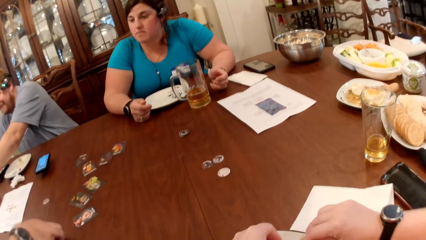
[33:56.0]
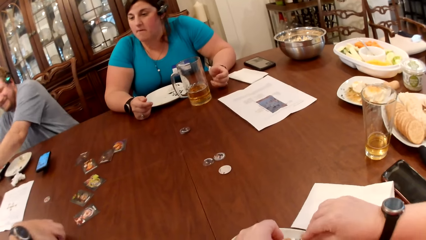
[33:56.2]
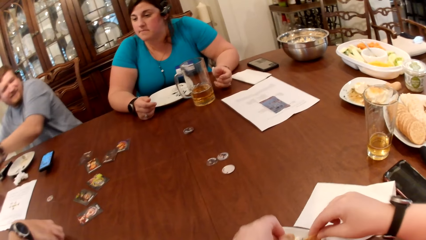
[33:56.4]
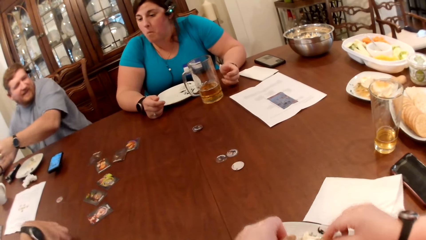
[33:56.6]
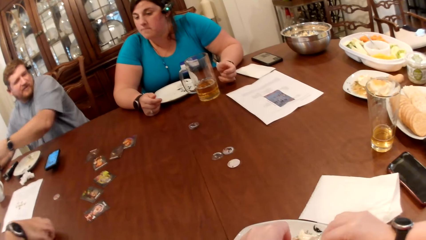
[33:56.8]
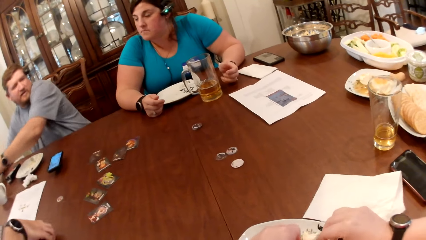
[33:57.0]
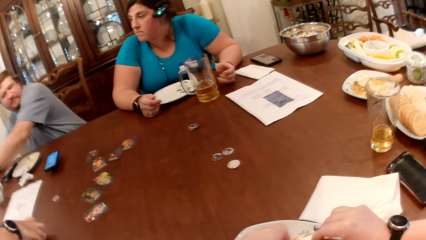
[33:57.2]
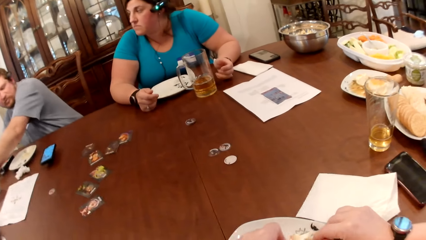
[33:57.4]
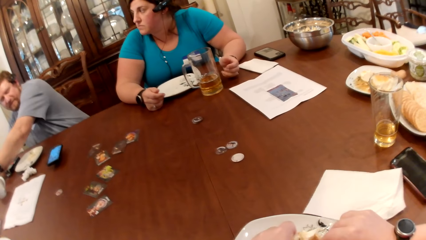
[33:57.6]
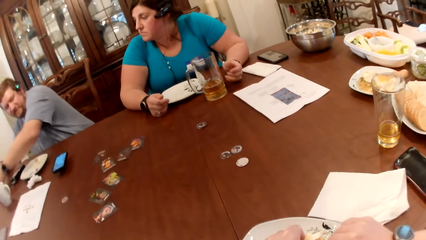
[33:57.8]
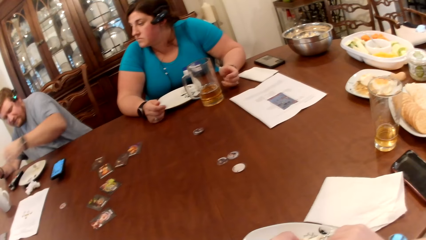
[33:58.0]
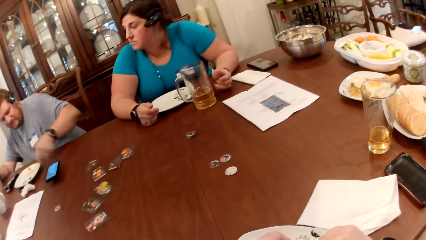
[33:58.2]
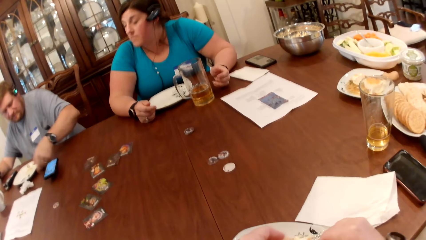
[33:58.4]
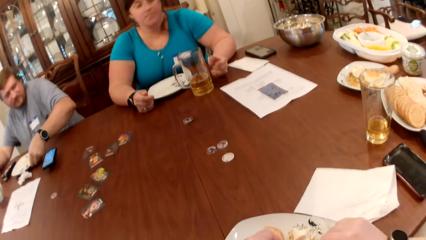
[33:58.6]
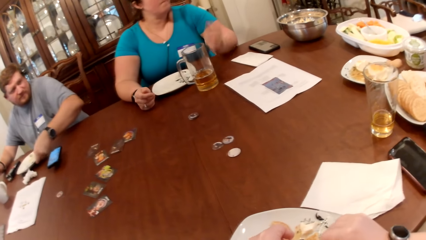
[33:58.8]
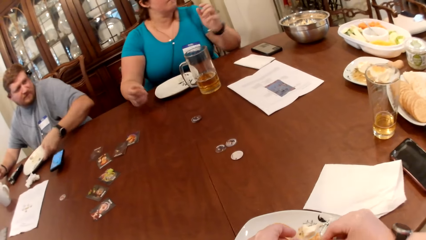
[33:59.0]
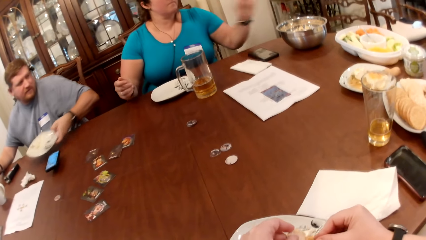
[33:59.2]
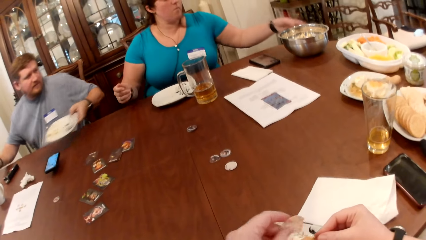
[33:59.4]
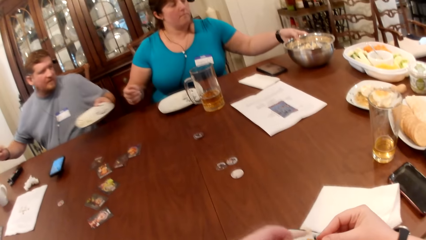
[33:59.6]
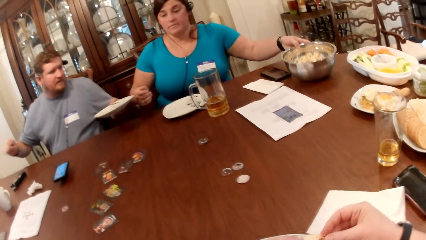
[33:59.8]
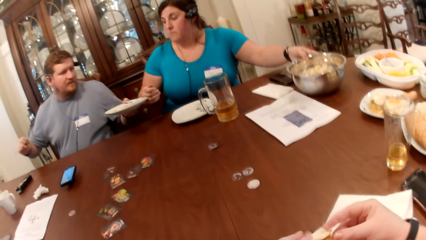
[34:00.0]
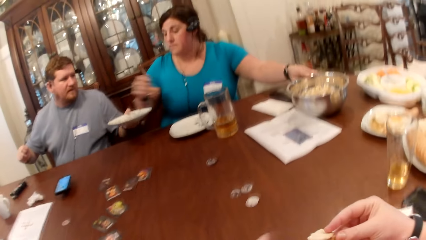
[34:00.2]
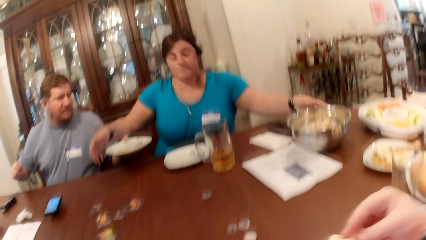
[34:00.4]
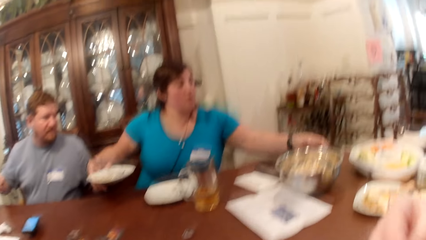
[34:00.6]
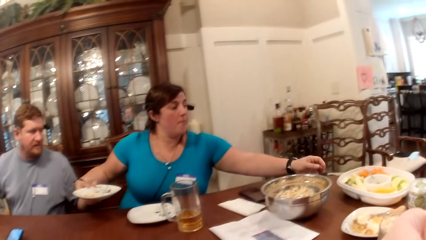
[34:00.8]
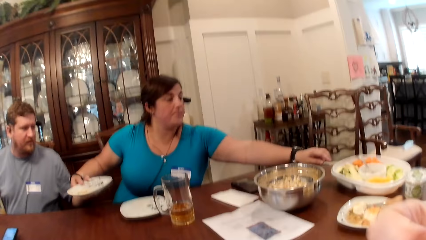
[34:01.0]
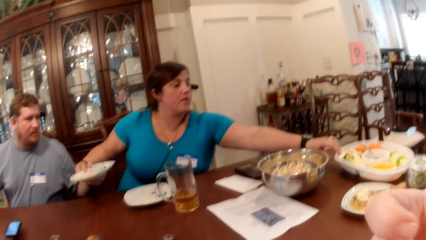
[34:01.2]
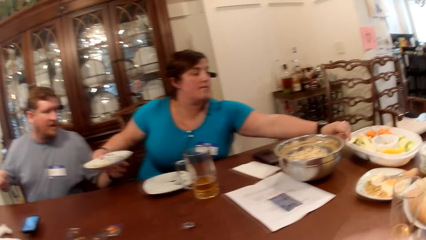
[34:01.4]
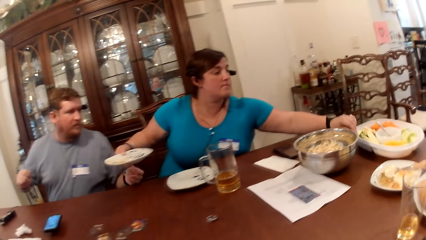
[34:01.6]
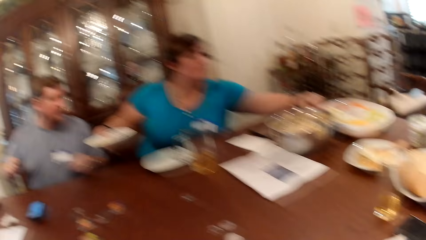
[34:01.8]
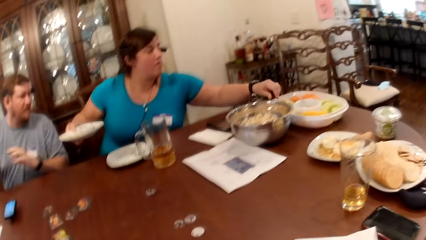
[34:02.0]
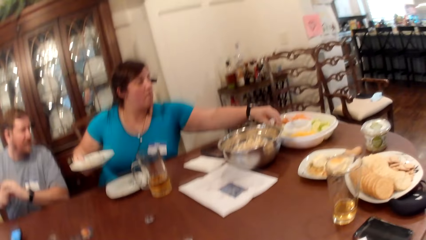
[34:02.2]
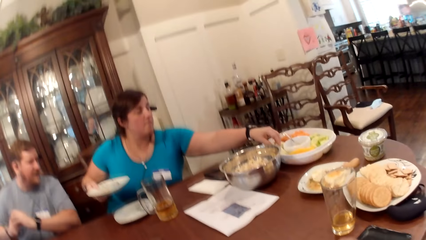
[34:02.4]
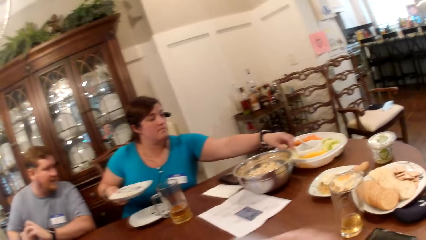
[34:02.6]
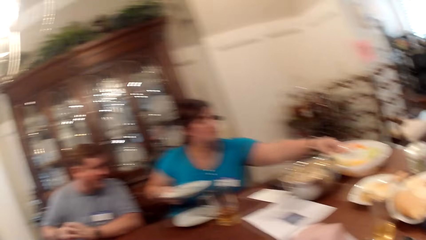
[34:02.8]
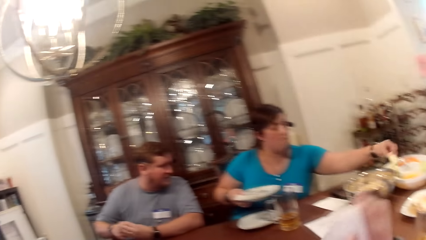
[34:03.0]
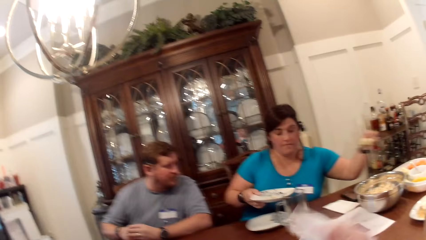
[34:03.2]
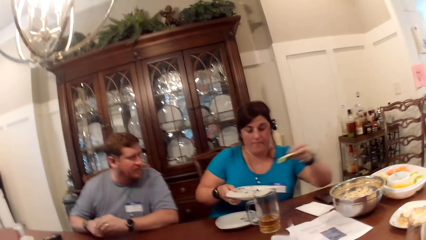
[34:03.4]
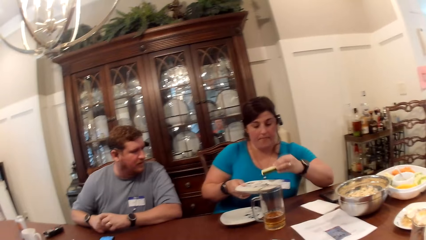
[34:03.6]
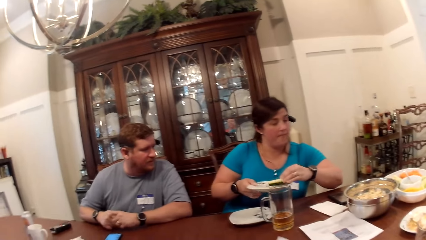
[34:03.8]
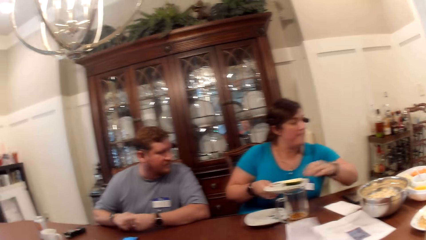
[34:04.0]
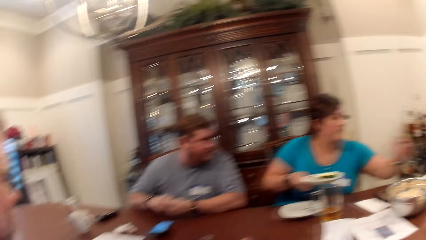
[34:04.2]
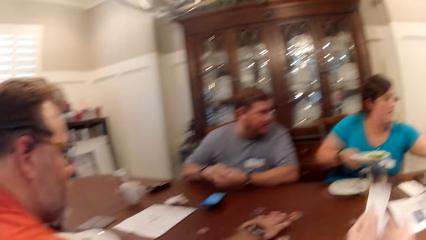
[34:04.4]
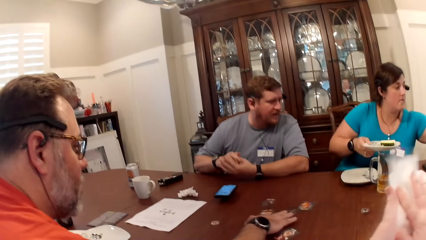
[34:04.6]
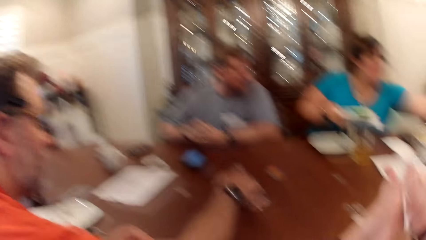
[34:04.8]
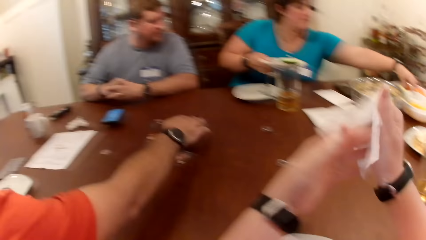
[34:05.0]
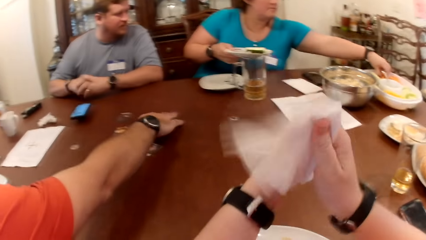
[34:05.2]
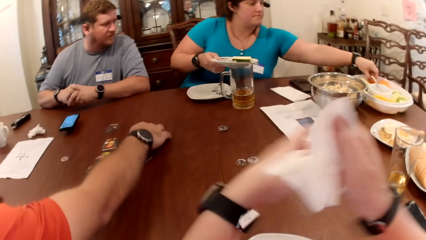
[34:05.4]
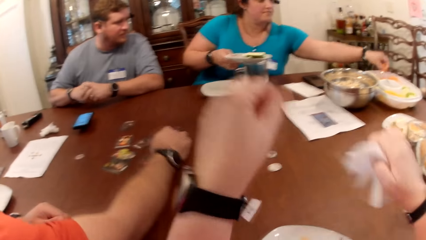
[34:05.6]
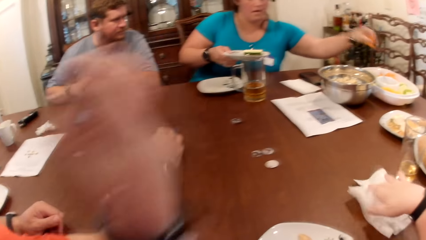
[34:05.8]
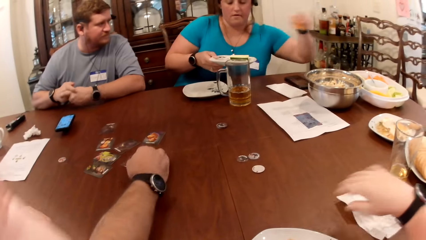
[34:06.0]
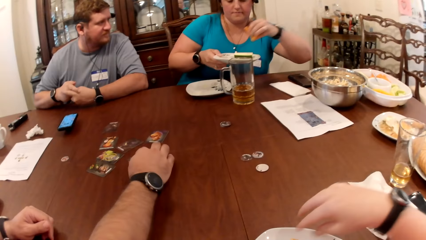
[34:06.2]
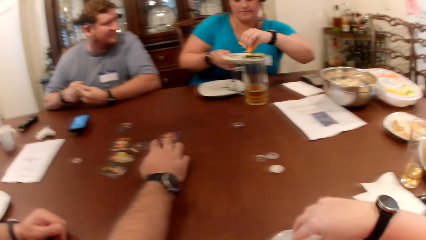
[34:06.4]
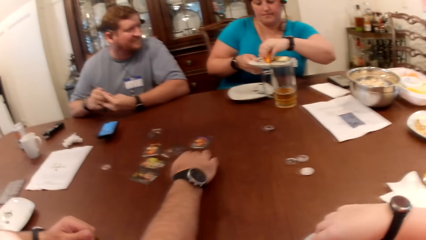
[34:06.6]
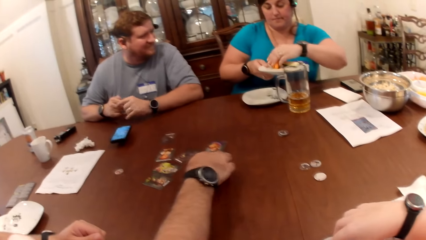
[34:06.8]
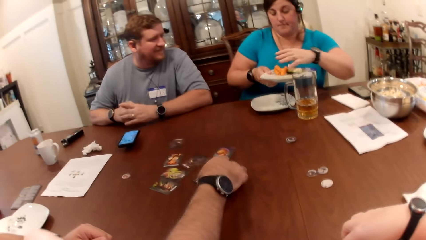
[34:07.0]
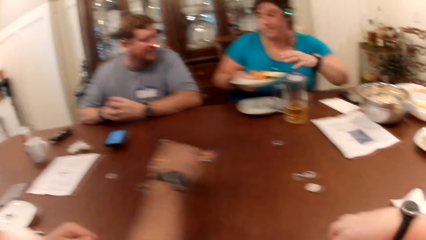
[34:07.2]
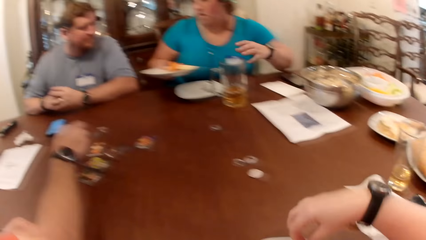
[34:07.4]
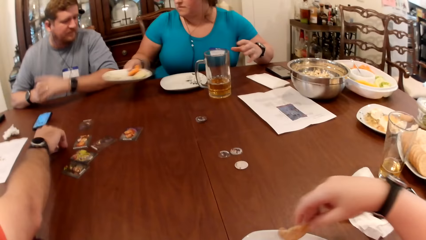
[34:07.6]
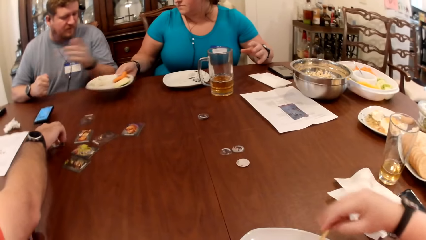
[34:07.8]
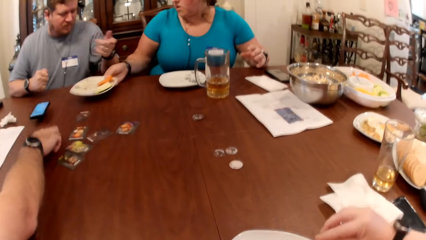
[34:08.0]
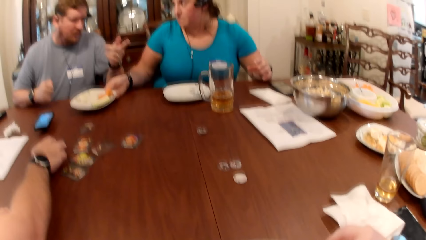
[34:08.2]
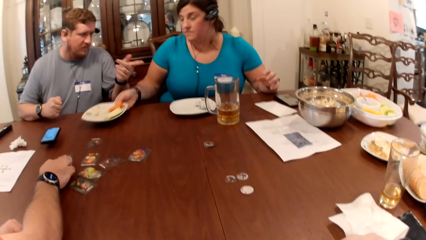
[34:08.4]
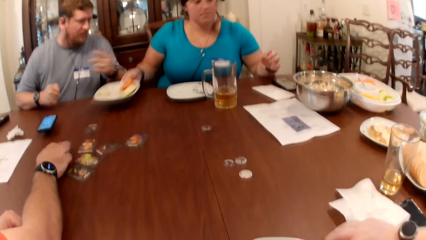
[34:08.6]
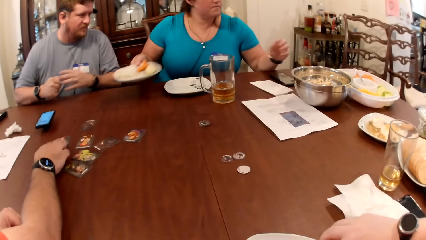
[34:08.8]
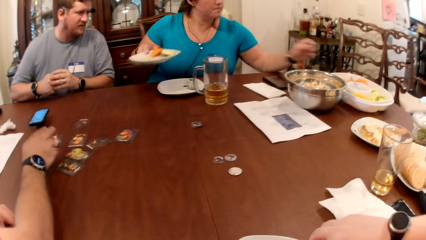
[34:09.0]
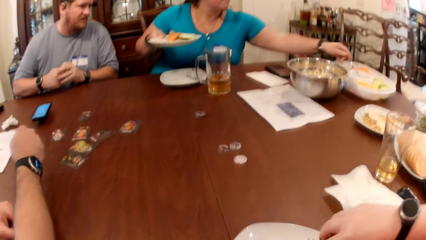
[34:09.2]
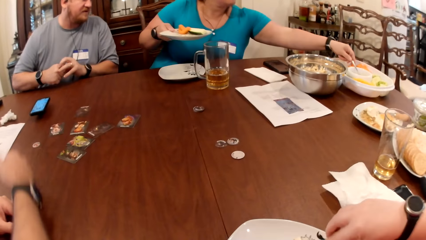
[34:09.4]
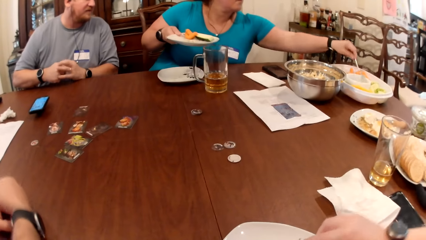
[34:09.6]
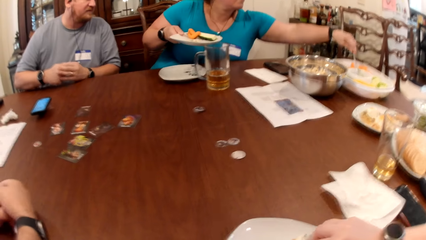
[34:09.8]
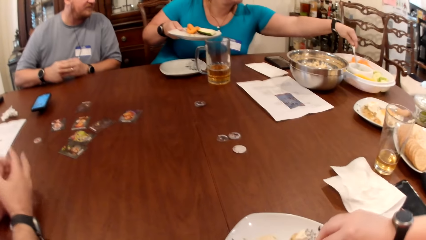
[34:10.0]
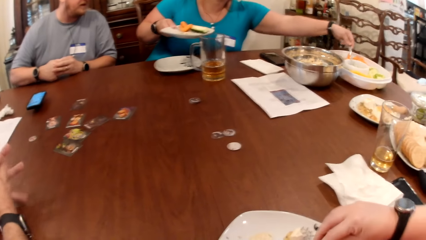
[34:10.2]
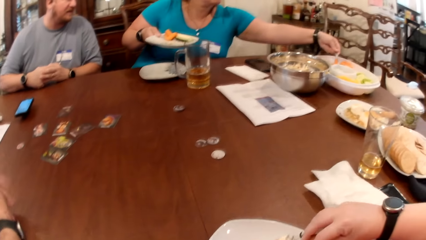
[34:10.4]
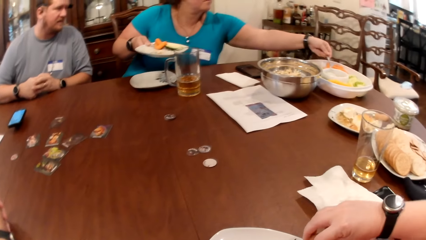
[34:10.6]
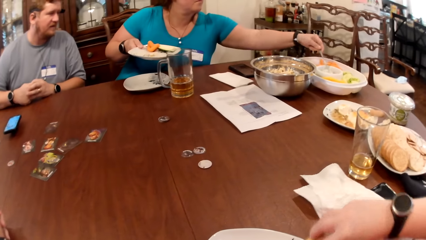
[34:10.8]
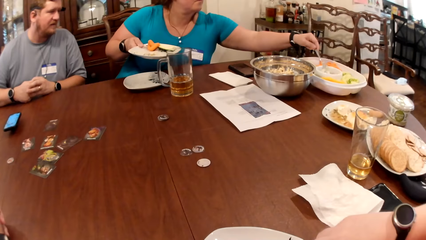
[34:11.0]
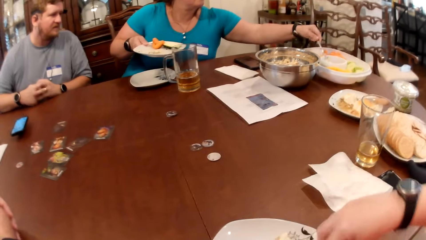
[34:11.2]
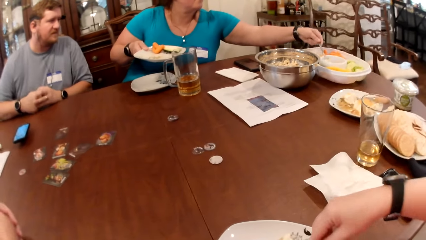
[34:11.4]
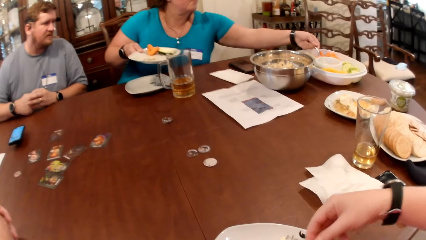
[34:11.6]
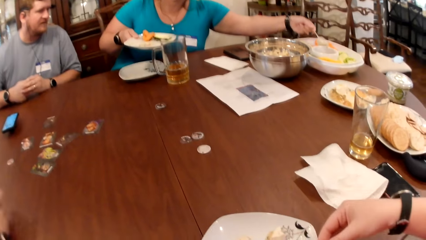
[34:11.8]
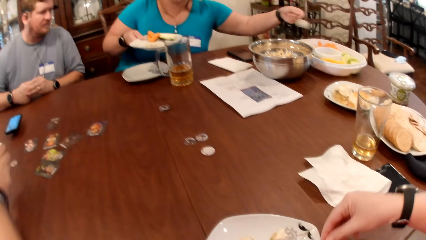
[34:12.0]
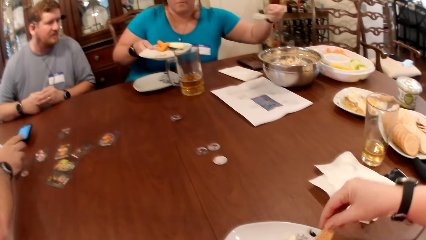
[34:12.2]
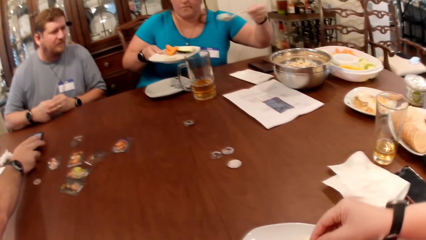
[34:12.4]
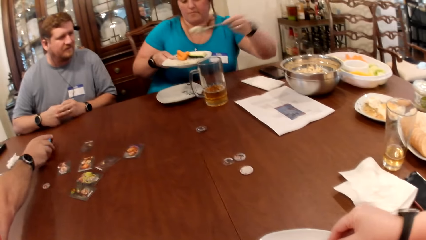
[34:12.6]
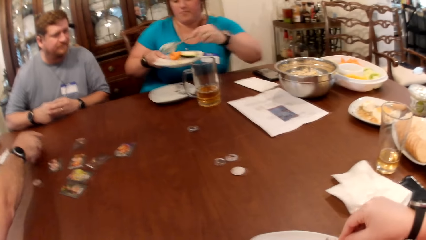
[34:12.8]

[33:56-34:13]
A man interacts with a woman. The camera wearer puts some food on the biscuit. The man passes a plate to the woman with his left hand. The woman adjusts the bowl of popcorn on the table with her left hand. She takes the plate from the man with her right hand. The camera wearer eats the biscuit. The woman adjusts a bowl of vegetables on the table with her left hand and puts vegetables into the plate in her right hand with her left hand. The camera wearer wipes both hands with a napkin or serviette. She picks up the serviette. Another man picks up the game token on the table with his right hand. The camera wearer puts the serviette on the table. The other man drops the game token on the table with his right hand. The woman takes a salad cream from the vegetable tray with a spoon in her right hand. The camera wearer dips the biscuit in the butter on the plate with her right hand. She picks some food.
